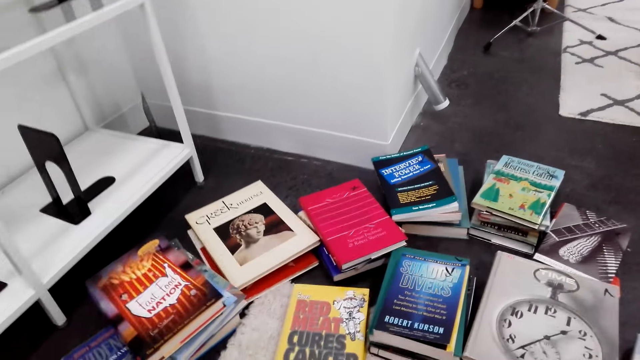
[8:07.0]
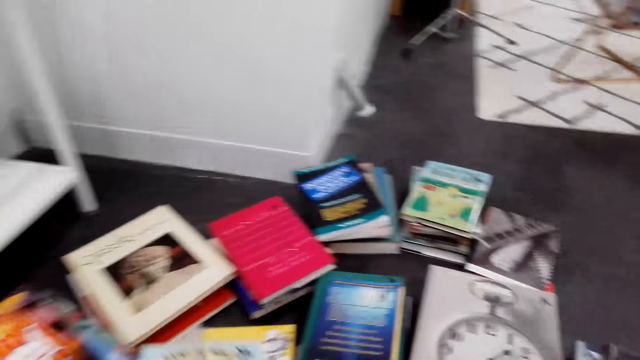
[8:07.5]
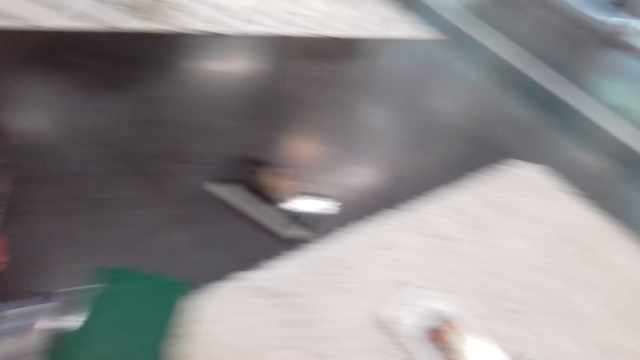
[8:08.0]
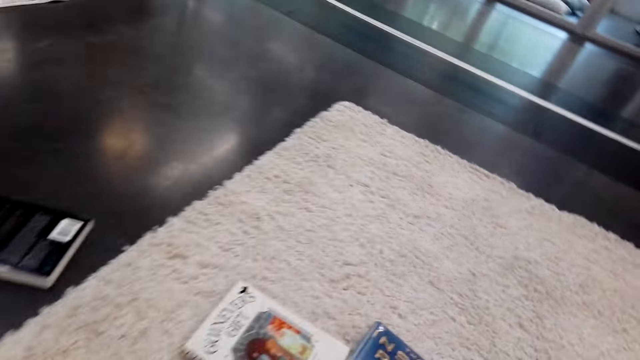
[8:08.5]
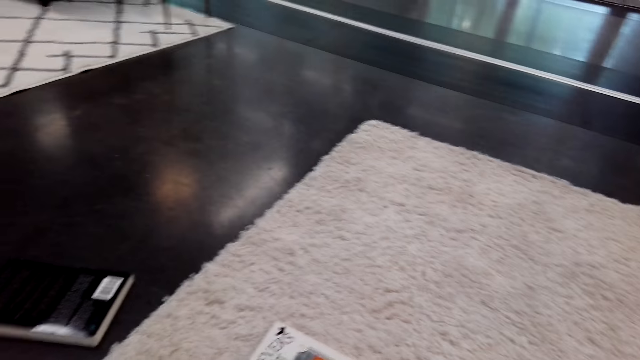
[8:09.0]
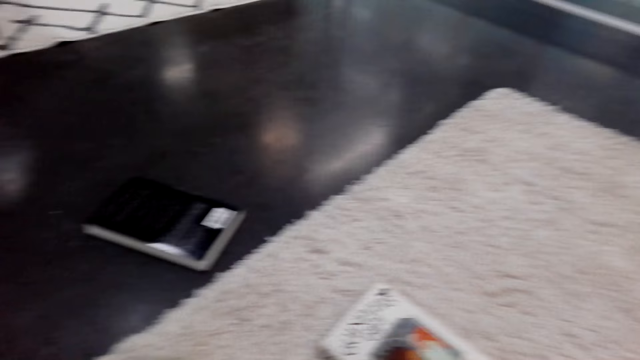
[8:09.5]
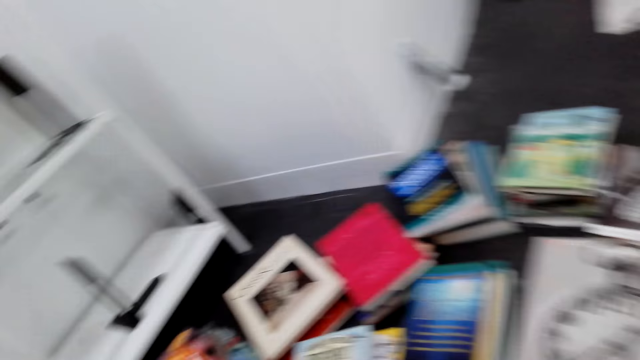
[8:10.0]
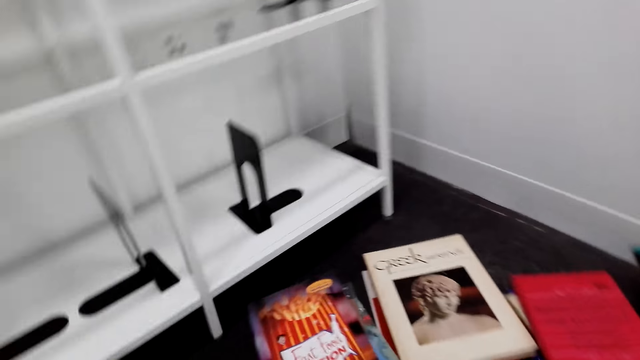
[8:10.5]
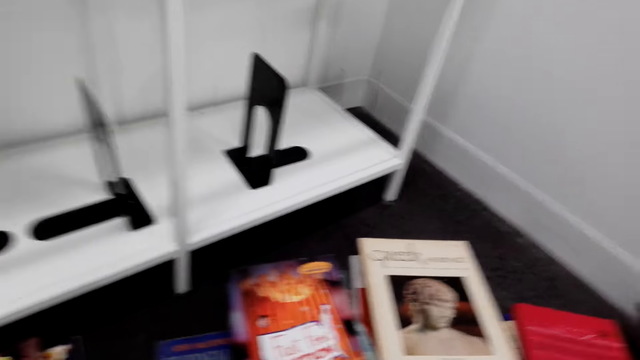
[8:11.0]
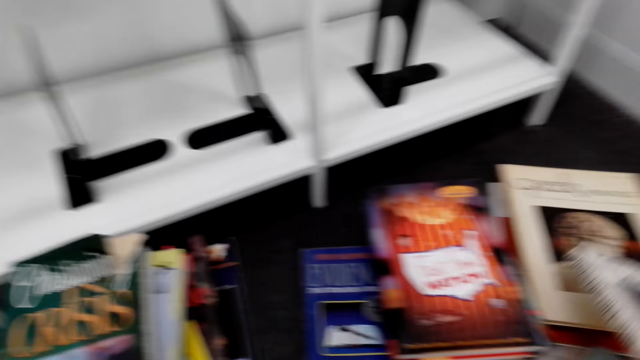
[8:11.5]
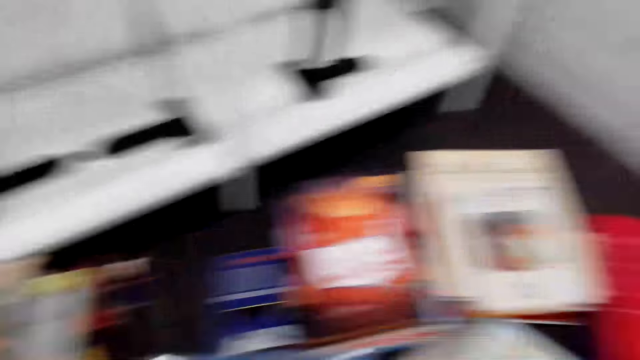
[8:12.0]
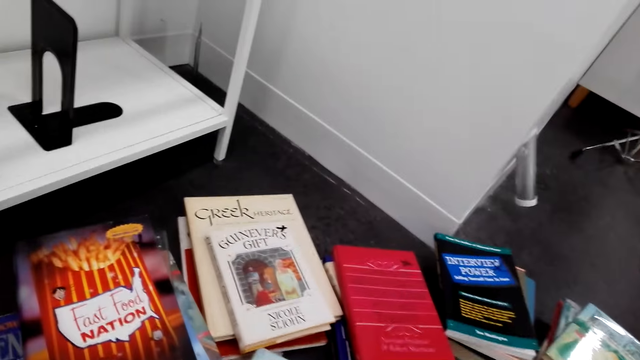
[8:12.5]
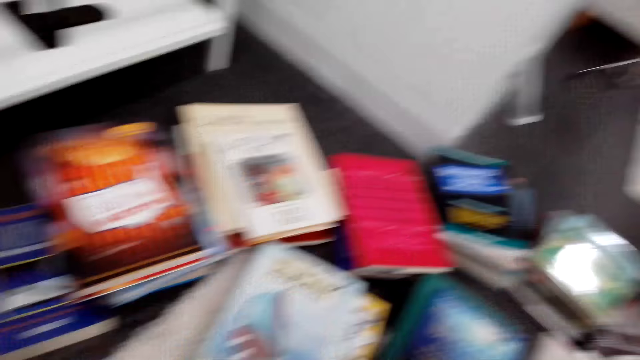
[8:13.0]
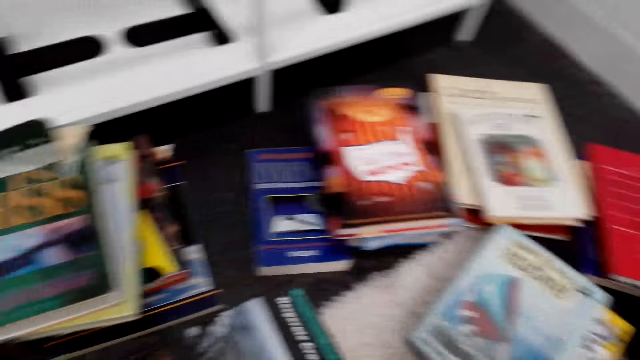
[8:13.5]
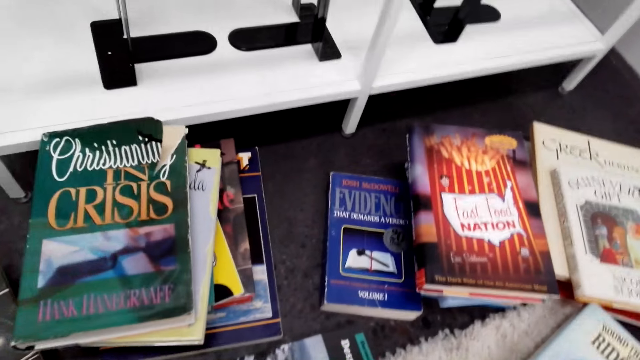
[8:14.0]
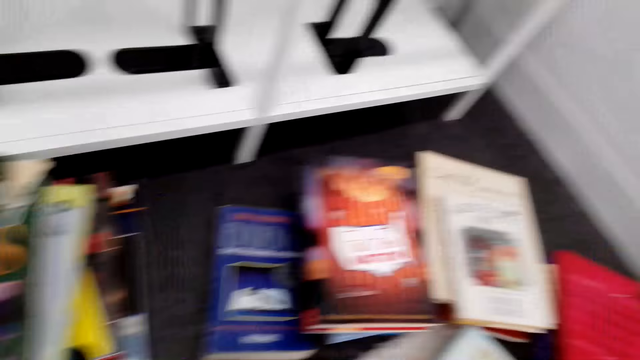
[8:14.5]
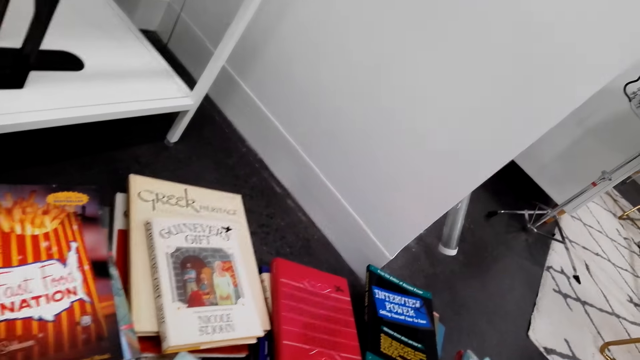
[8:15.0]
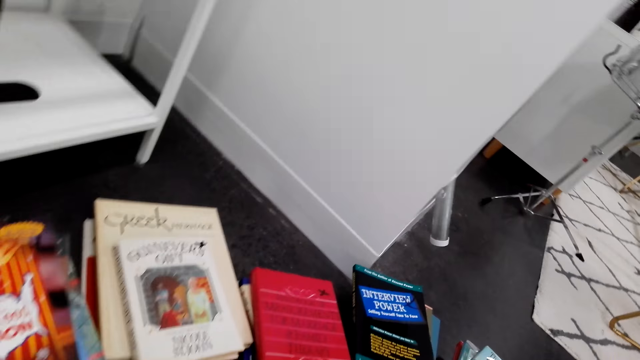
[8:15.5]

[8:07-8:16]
The camera wearer looks around. They pick up a book on the floor. They look around the books. They look at the book. They look around. They put the books on the floor.

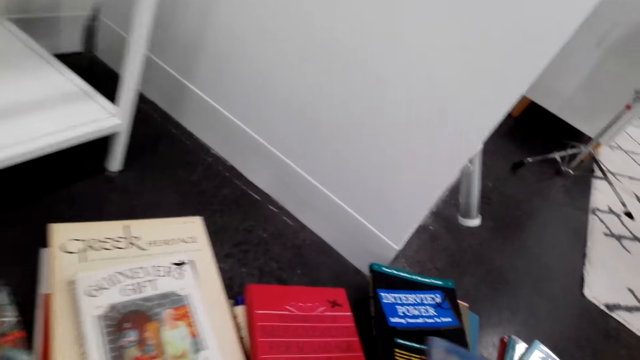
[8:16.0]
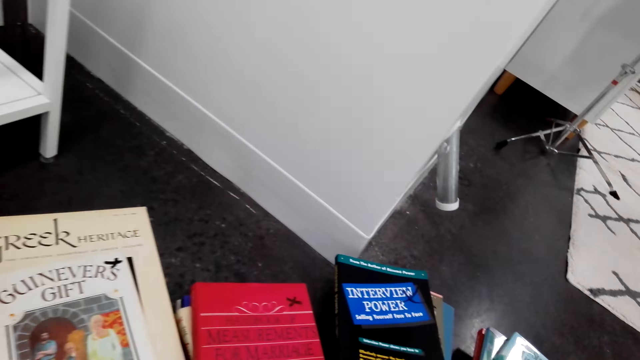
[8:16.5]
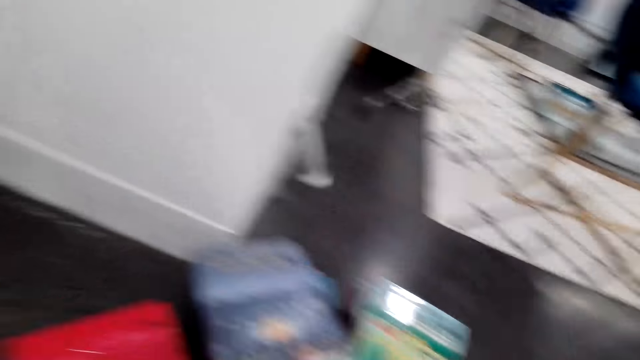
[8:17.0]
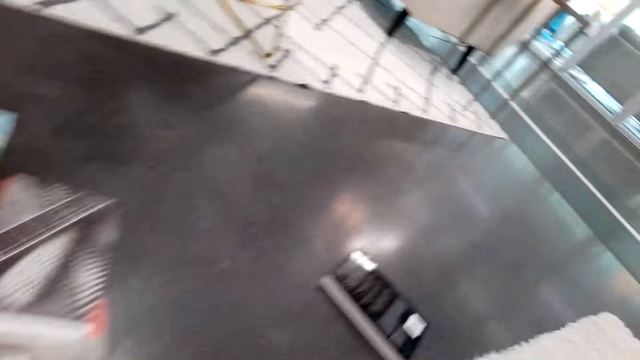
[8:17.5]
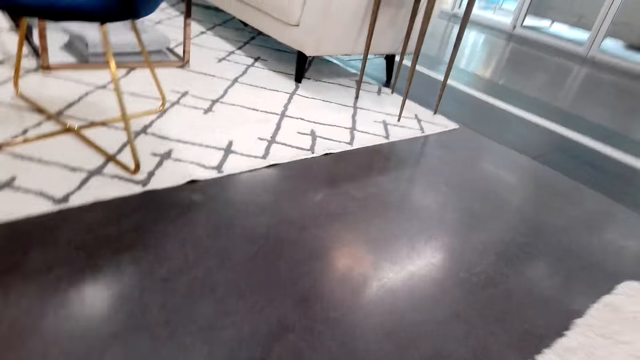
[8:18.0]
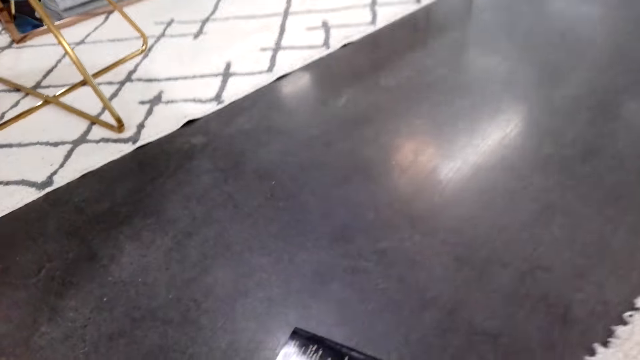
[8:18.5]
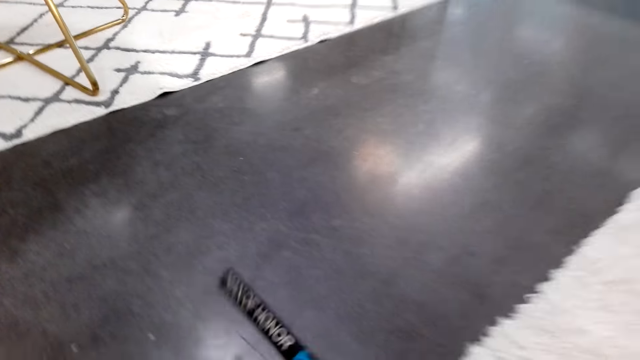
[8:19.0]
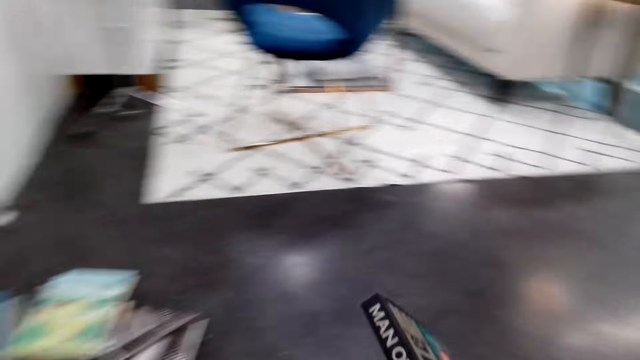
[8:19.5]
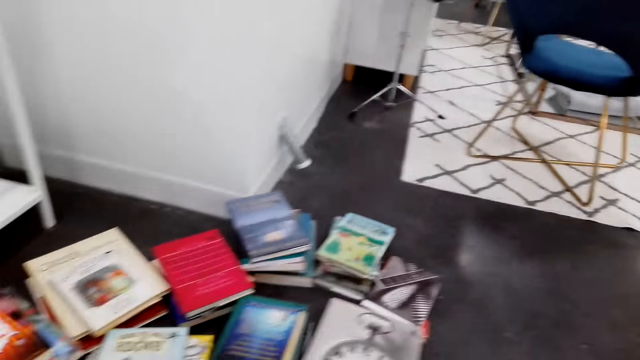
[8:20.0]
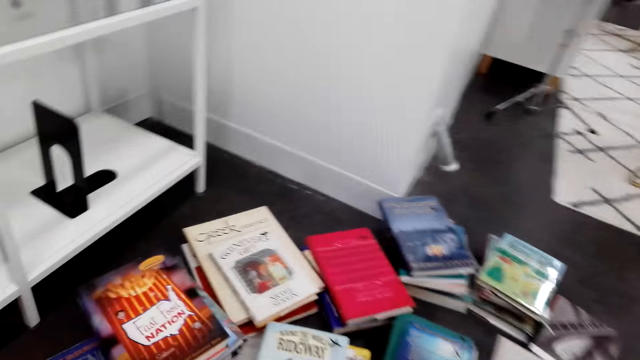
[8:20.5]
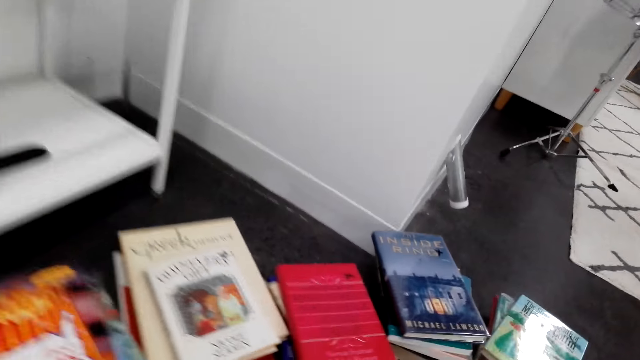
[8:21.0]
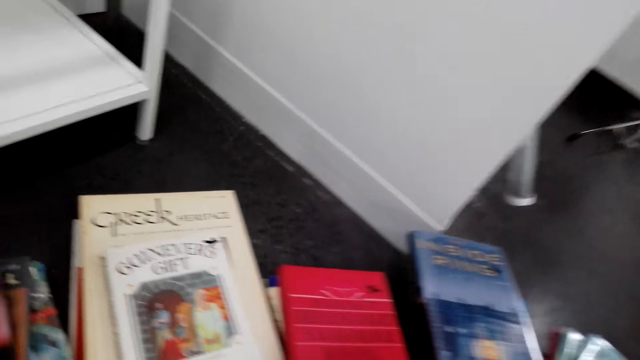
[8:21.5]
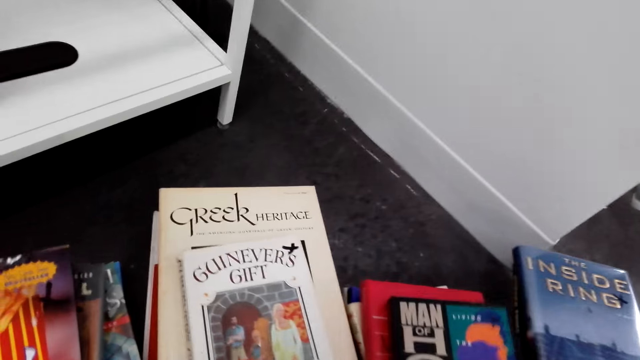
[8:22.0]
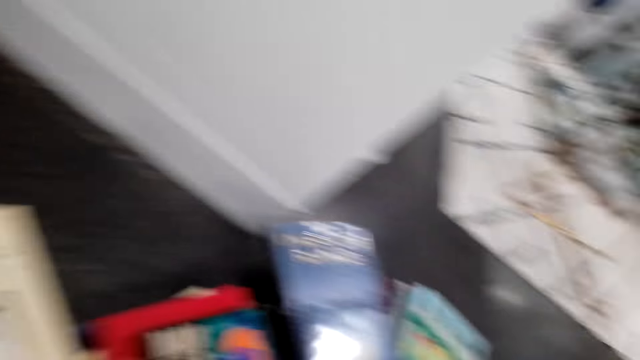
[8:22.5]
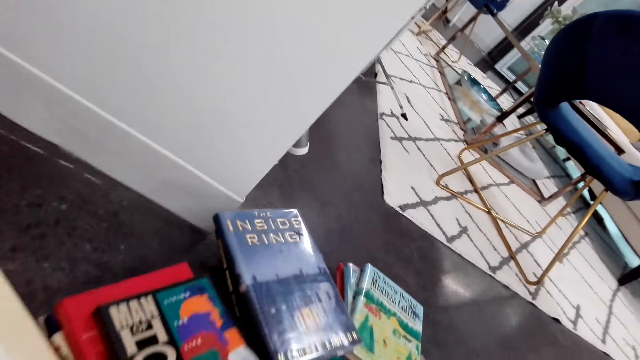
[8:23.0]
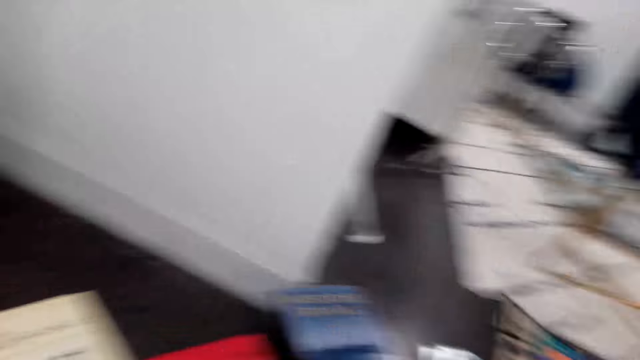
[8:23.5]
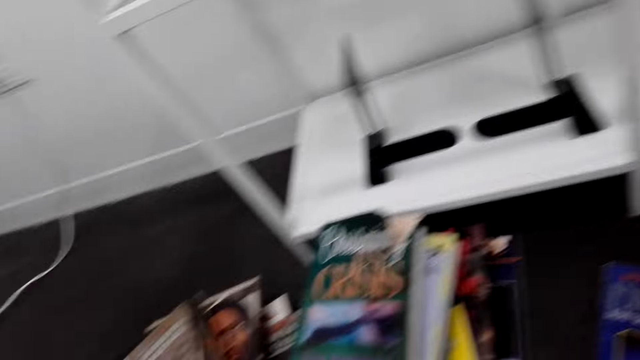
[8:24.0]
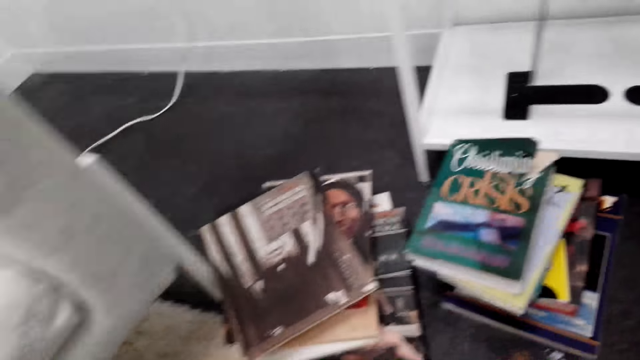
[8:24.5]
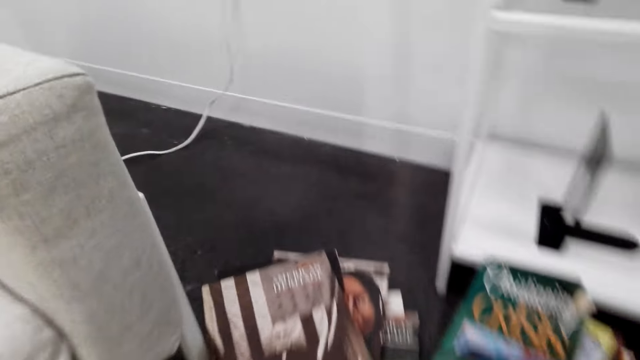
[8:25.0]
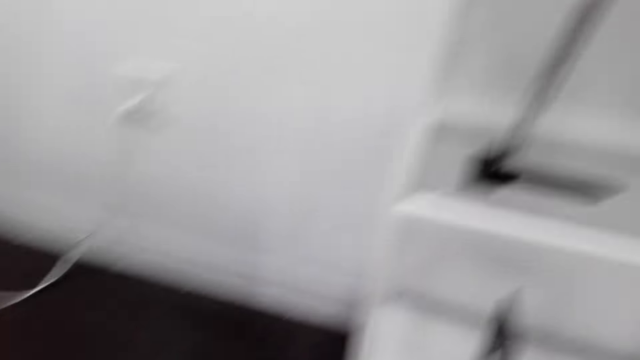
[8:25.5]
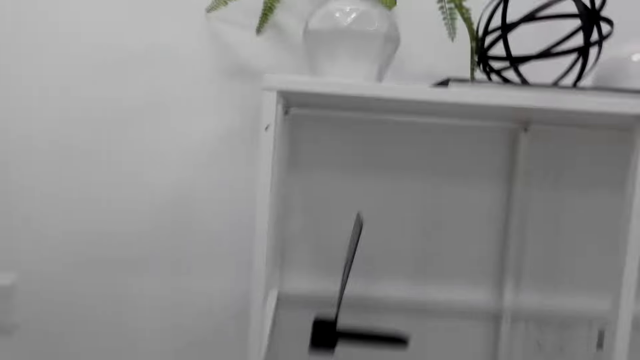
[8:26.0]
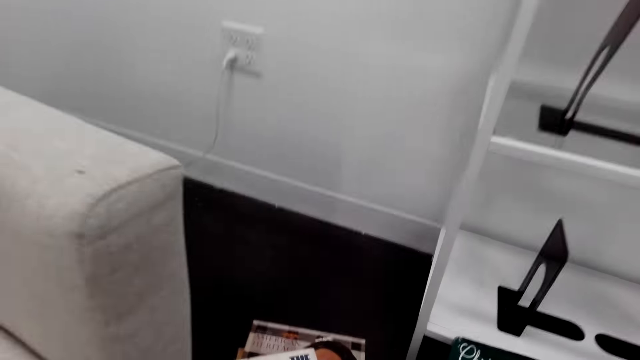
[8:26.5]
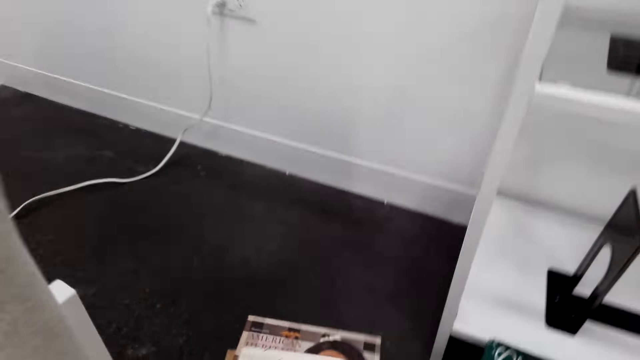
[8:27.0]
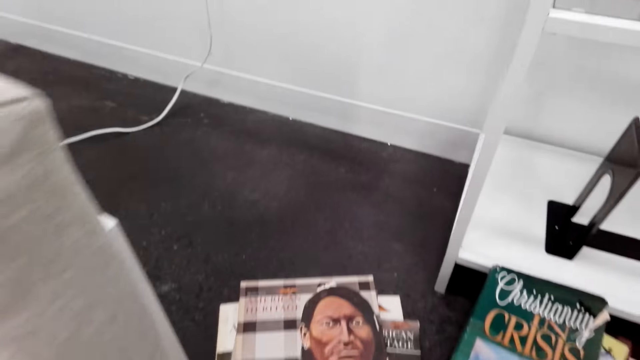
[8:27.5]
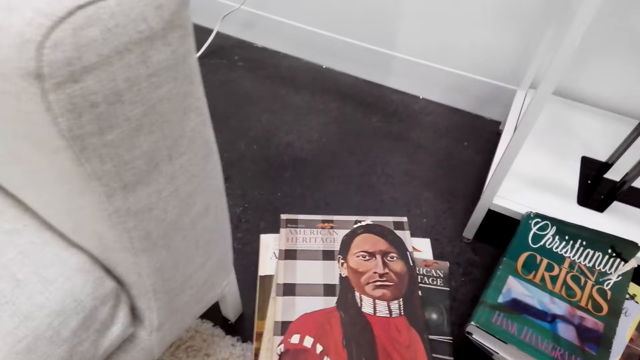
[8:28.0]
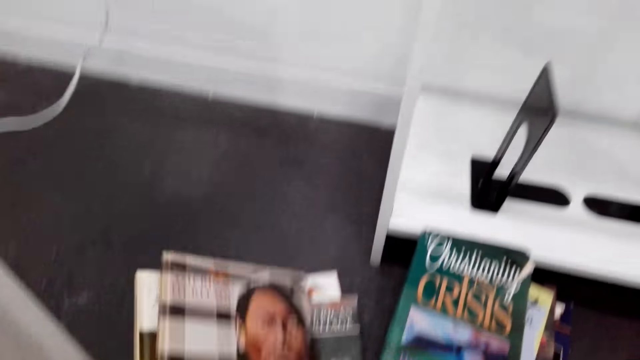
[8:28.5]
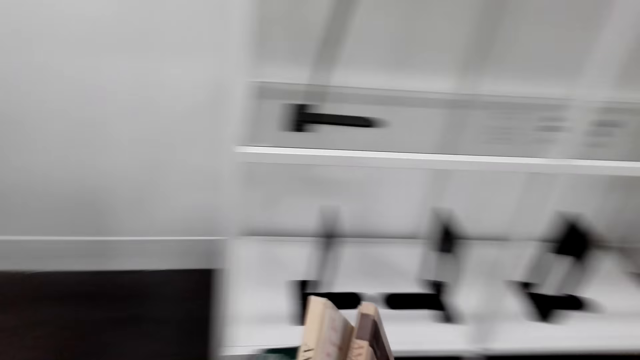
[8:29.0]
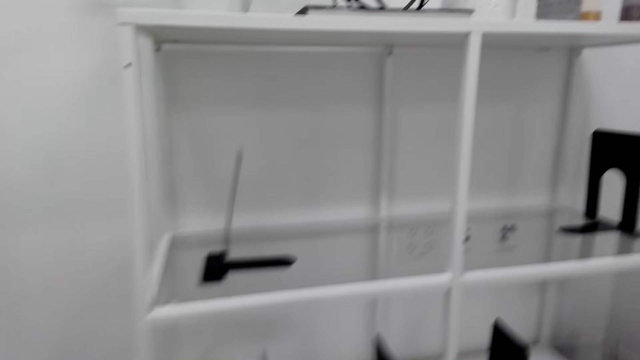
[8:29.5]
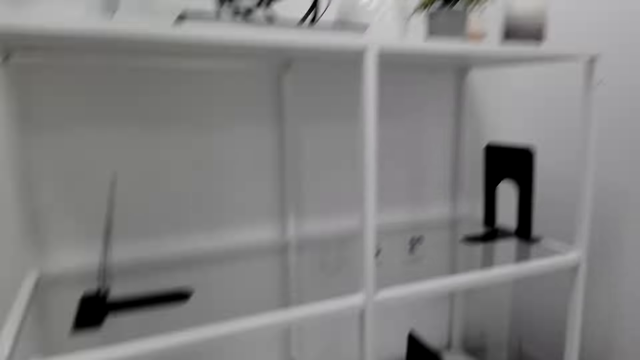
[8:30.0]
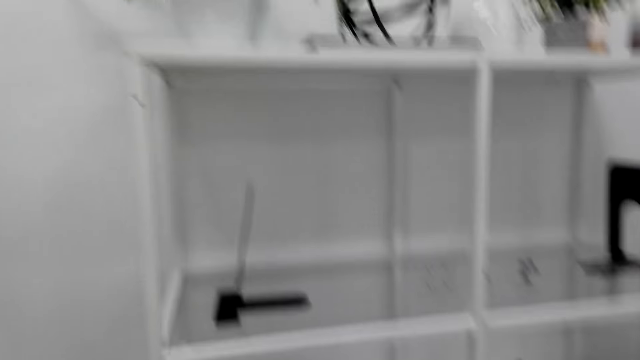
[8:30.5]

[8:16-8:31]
The camera wearer puts a book on top of another on the floor. They look around. They pick up a book on the floor and look at the book. They move around. They put the book on top of another on the floor. They move around. They pick up a book. They look around. They pick up books on the floor and move around.
